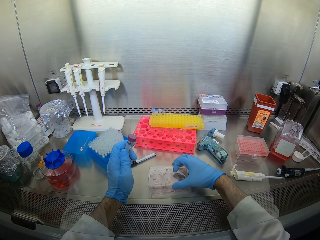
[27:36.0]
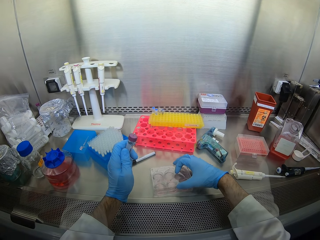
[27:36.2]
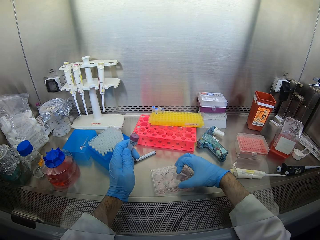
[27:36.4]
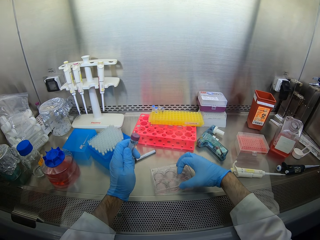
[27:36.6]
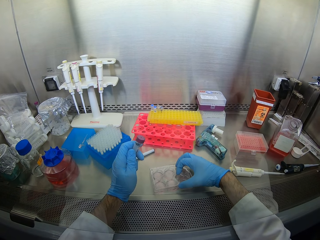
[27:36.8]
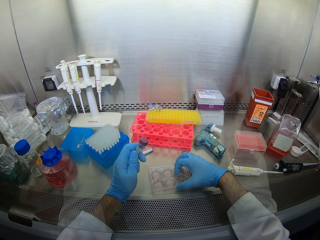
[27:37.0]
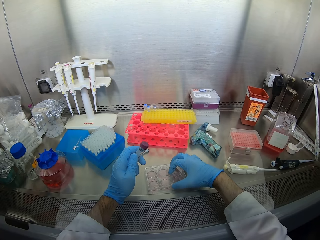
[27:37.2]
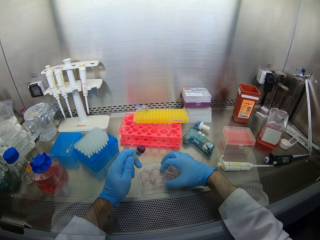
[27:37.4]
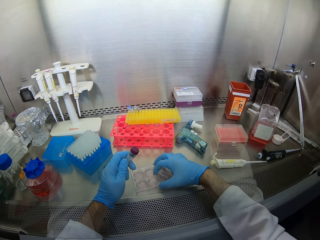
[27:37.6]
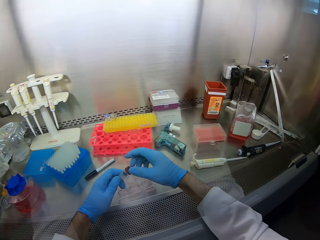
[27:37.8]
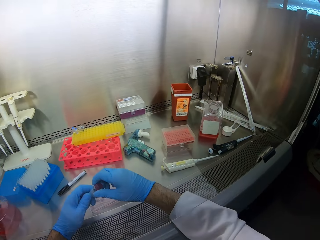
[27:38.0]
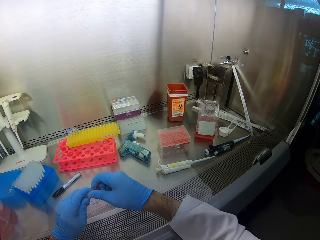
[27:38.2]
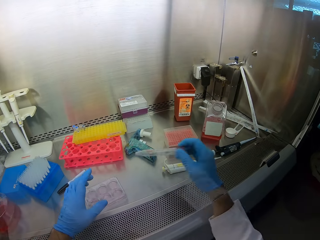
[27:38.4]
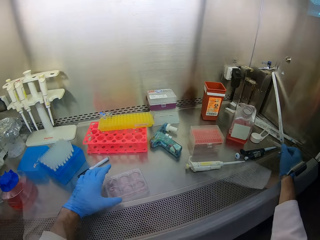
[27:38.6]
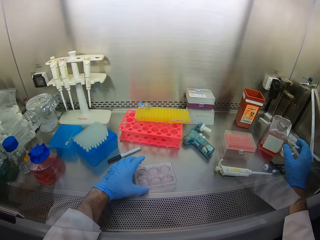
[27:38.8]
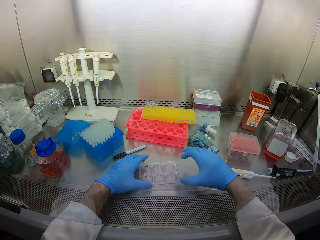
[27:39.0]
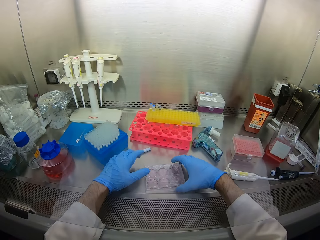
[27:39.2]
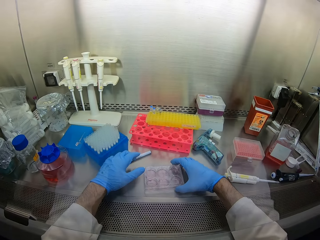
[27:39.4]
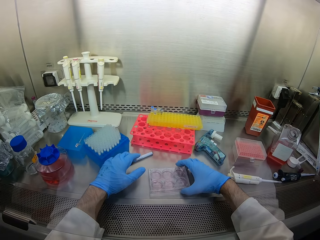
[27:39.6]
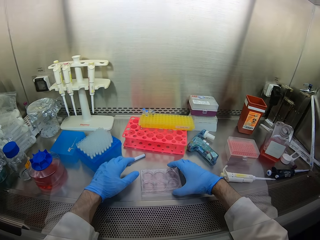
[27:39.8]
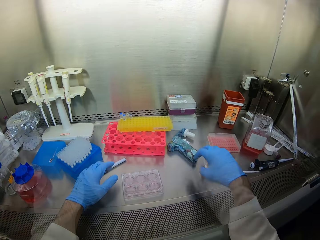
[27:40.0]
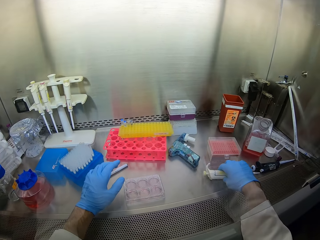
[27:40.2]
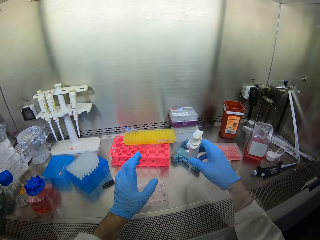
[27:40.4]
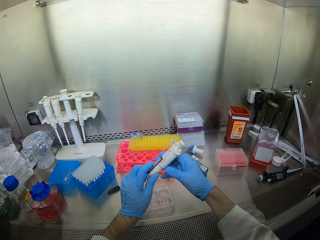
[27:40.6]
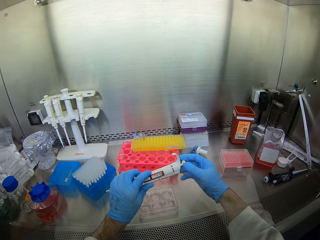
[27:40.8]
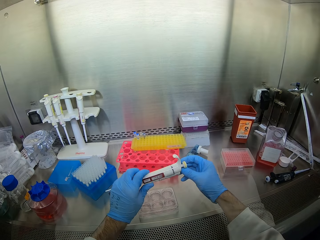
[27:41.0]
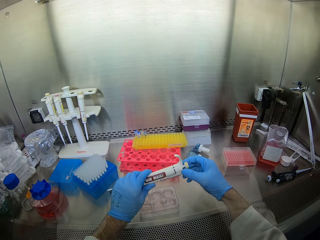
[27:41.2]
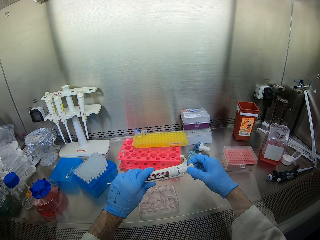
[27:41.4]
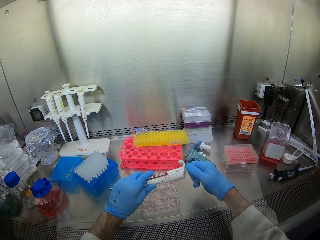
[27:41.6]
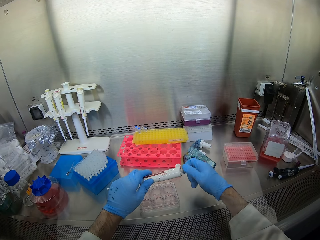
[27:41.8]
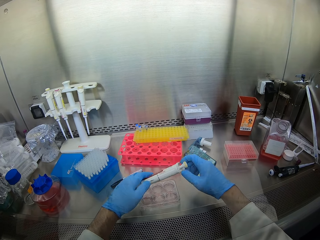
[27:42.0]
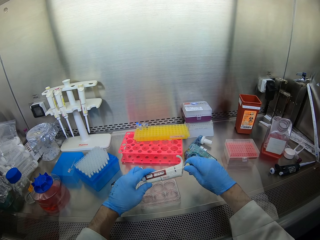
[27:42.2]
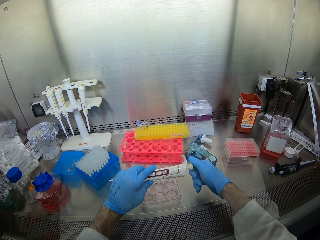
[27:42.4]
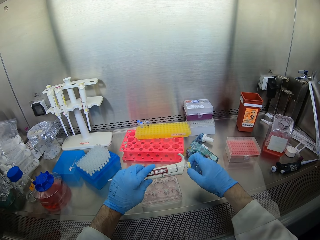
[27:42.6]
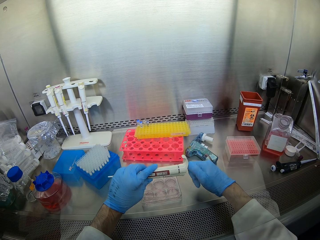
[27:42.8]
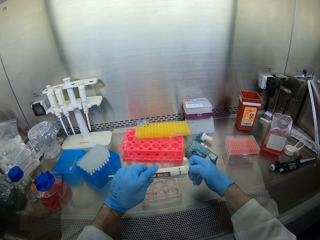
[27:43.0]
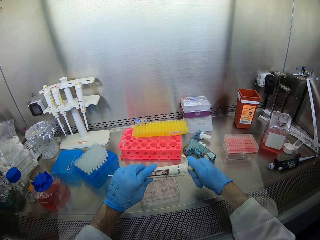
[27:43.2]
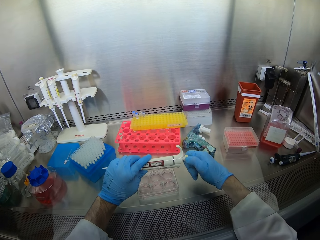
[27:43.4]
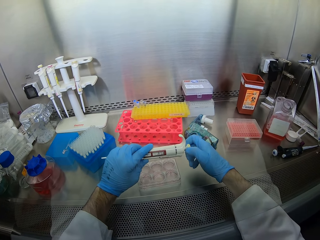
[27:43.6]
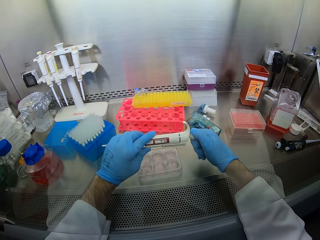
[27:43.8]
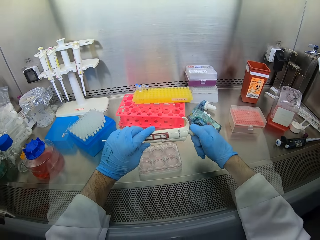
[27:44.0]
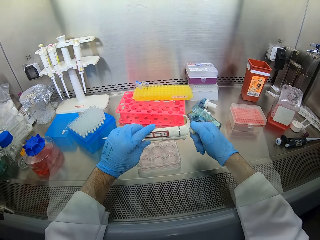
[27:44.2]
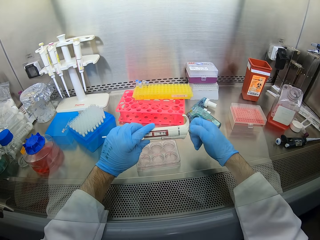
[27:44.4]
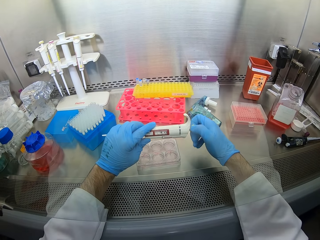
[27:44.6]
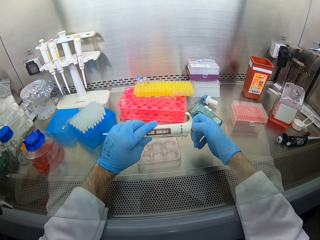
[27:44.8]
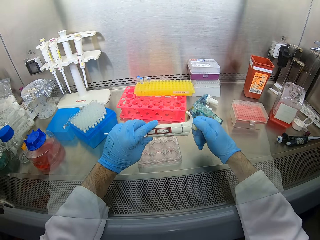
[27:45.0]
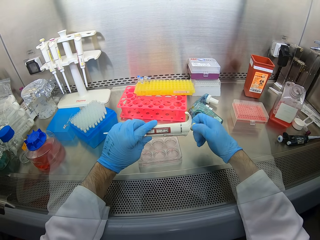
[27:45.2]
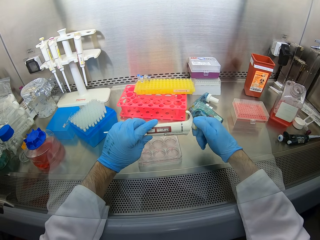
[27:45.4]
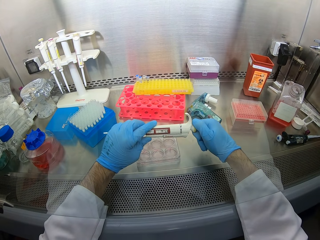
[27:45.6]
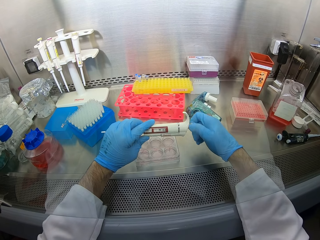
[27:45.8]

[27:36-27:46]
The camera wearer holds a container, covers the container, and moves the container. They hold a bottle with the left hand, roll the bottle, move the left hand from the bottle, and place the bottle down. They pick a container and move the hand from the container. They pick a tool from the table and hold the tool with the left hand. They open something. They move the tool on the hand.

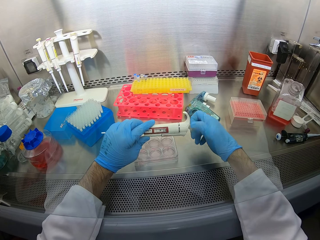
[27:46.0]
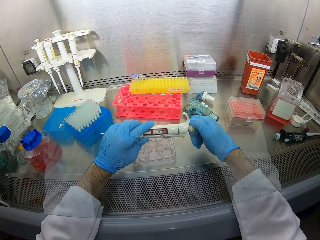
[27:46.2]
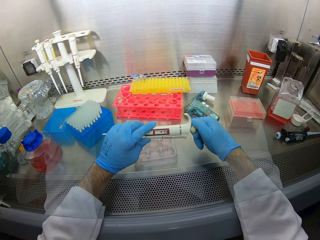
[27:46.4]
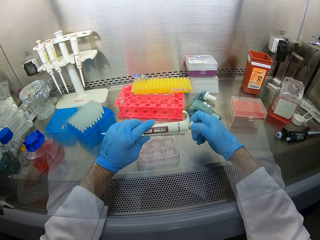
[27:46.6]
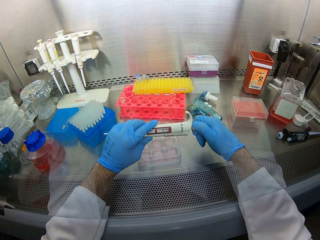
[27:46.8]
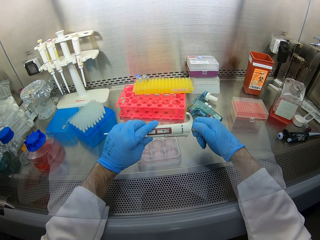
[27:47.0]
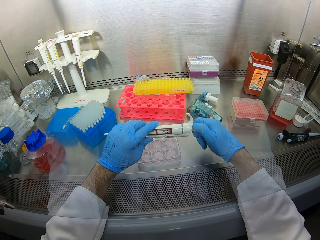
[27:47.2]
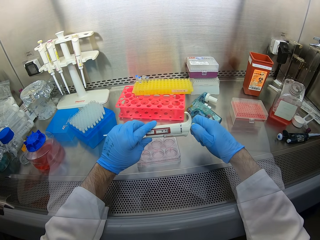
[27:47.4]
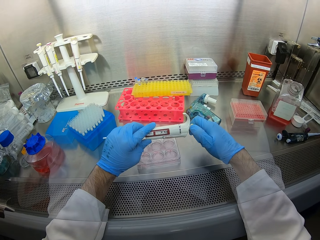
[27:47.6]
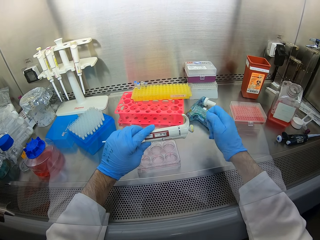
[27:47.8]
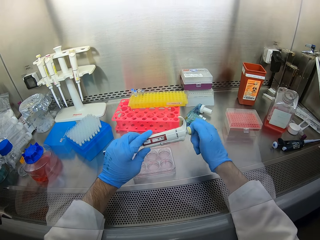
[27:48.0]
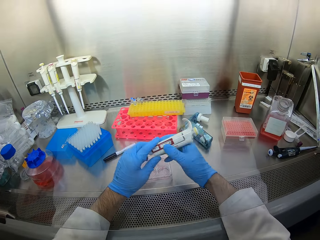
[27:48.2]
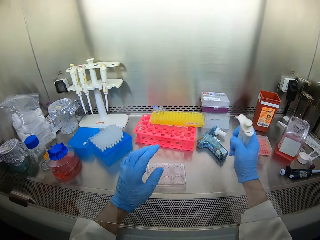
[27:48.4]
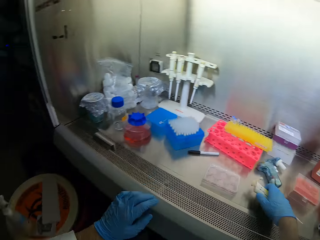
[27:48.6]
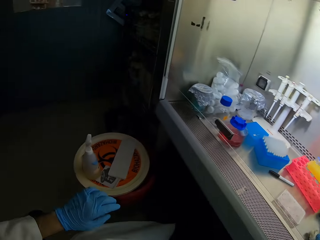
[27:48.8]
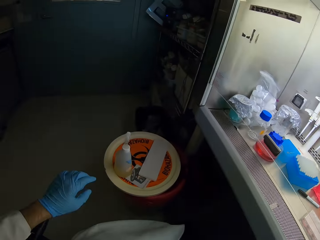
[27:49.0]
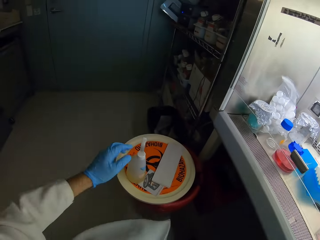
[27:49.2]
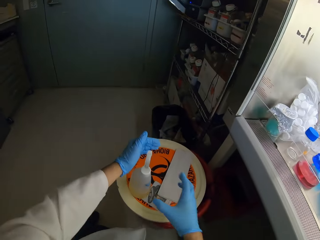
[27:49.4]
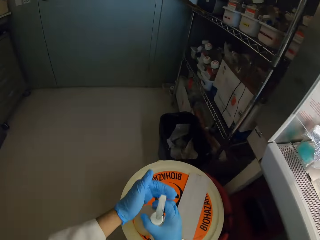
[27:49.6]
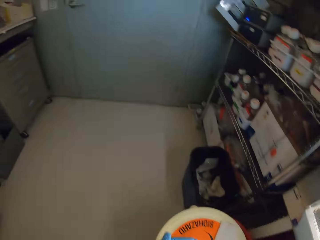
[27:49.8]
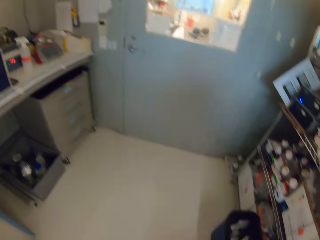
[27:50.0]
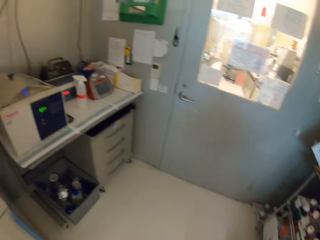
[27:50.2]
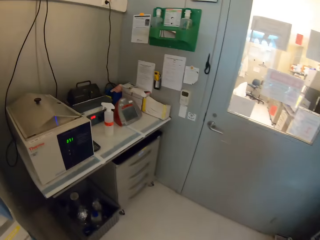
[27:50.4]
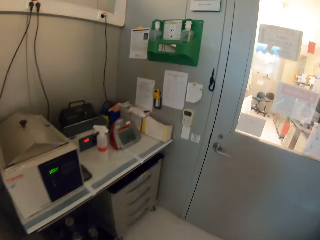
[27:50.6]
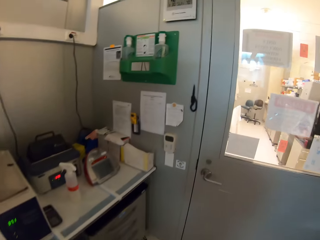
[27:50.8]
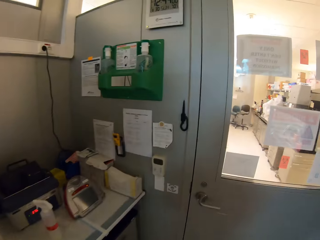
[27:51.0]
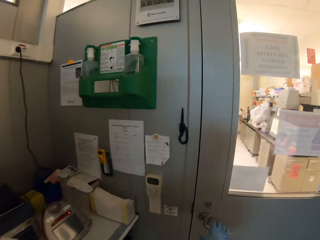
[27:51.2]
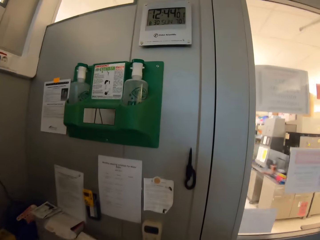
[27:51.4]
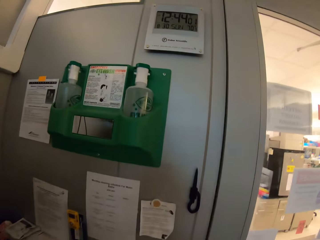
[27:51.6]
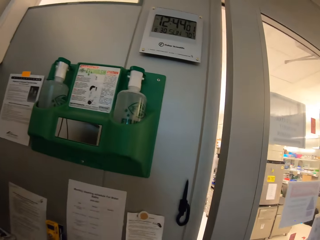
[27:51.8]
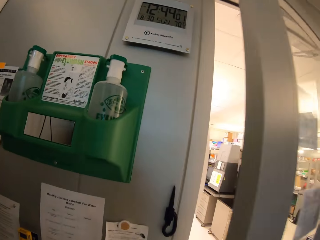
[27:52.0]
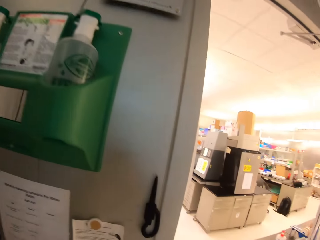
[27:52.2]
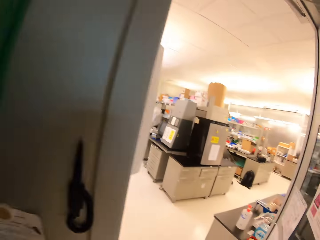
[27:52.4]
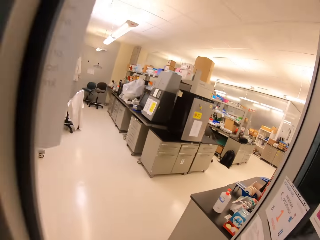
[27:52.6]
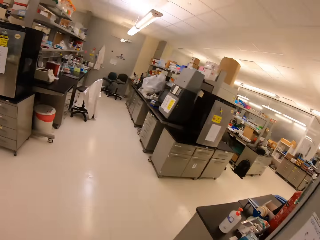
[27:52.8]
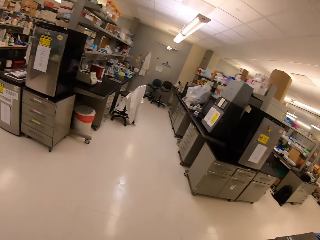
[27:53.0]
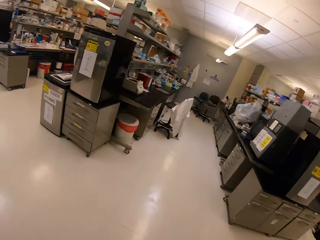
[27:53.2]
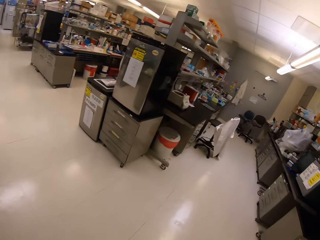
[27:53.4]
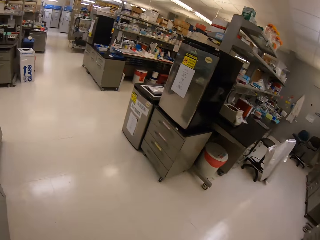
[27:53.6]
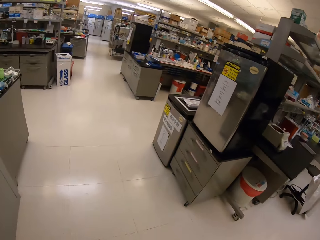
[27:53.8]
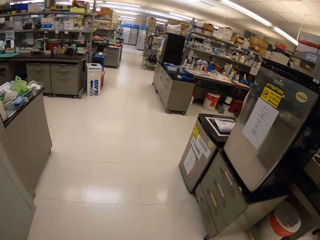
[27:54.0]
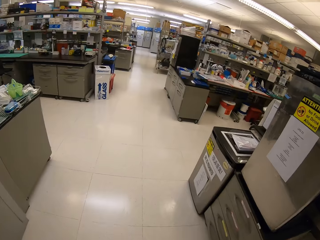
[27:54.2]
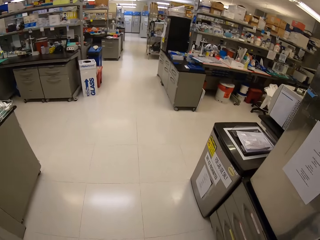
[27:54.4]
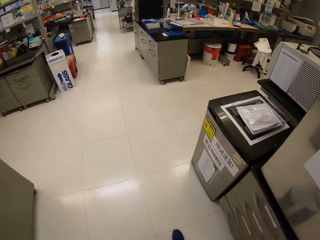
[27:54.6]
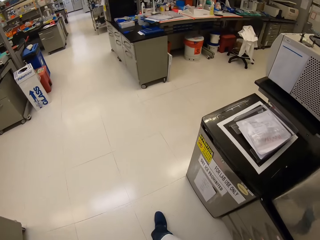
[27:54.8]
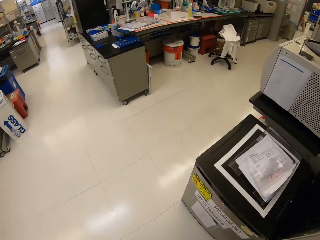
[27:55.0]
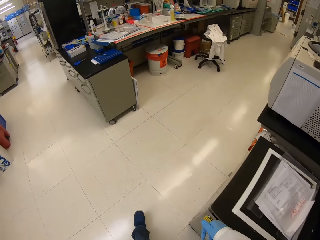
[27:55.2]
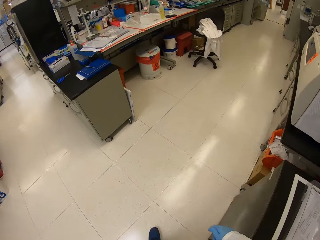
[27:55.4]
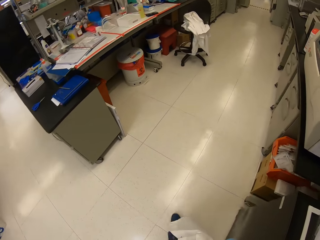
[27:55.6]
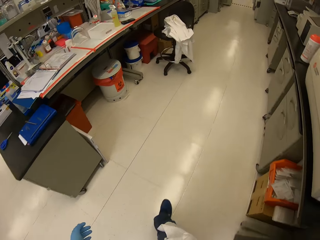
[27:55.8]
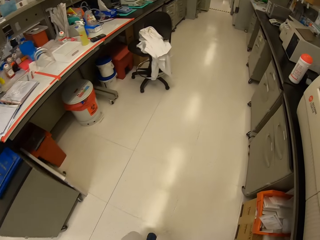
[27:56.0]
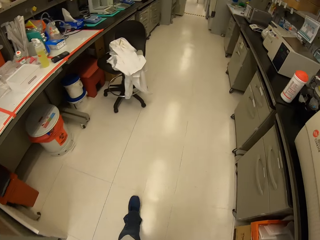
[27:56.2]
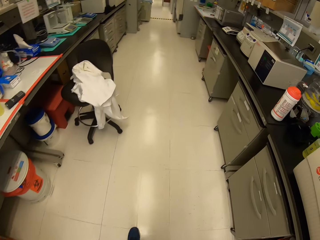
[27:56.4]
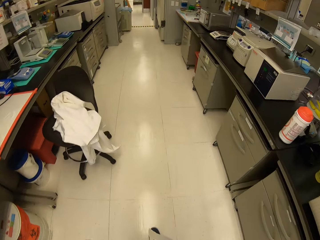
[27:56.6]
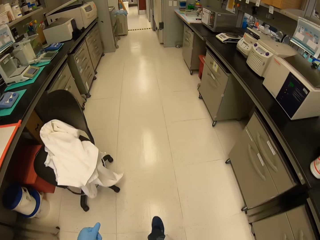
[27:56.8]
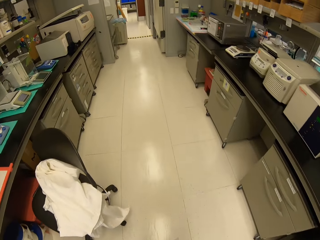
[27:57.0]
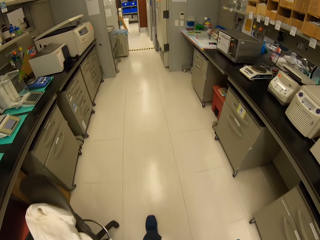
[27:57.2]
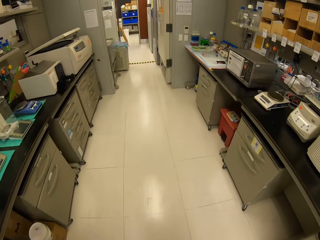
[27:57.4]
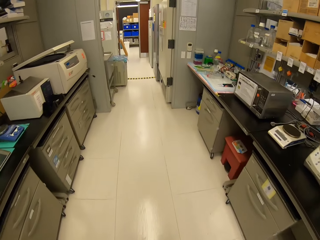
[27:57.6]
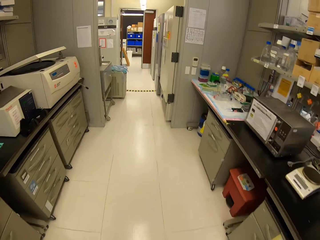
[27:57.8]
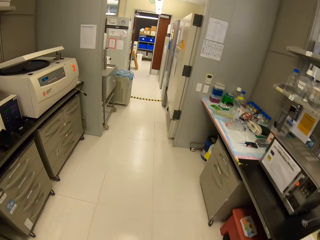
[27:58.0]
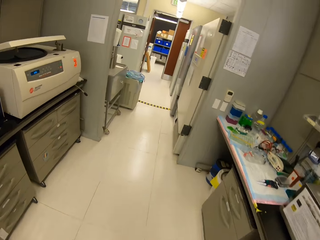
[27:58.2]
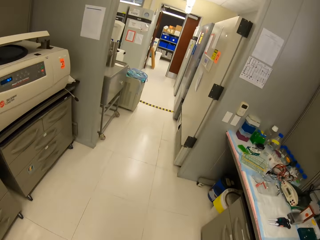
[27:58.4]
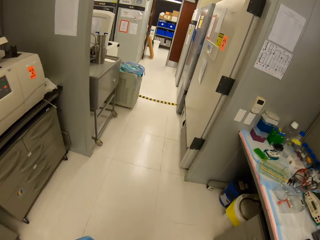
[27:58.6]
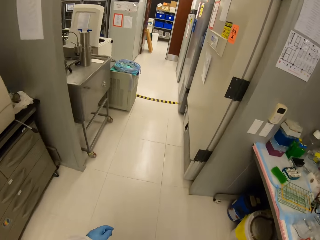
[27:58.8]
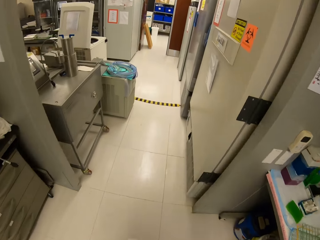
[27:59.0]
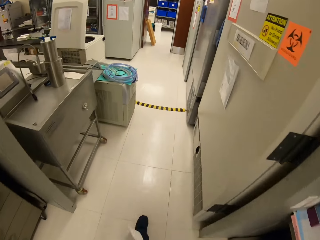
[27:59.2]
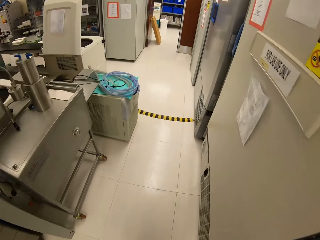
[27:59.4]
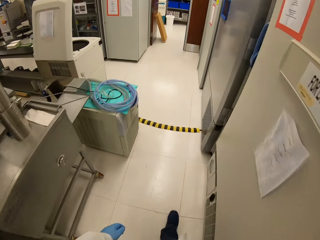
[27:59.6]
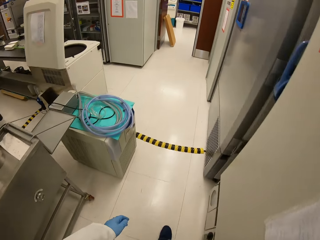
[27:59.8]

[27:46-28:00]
The camera wearer moves the right hand from a tool, places the right hand on the tool, holds the tool with the right hand, and places the tool down. They walk around. They sanitize the hand. They spray liquid in the hands. They walk around. They open a door. They walk in a room. They walk around.
